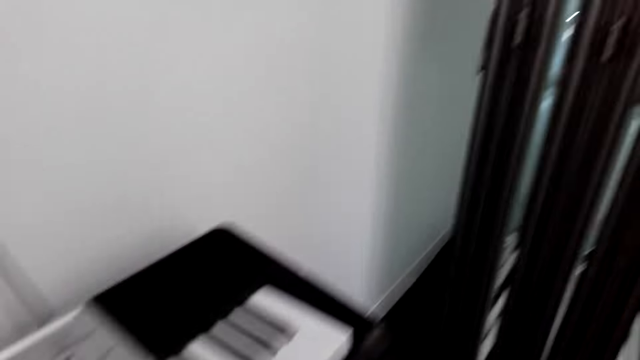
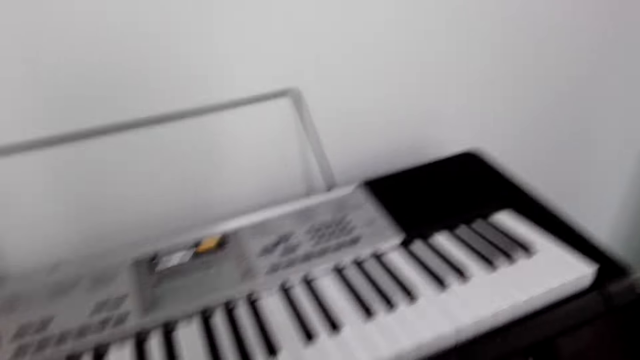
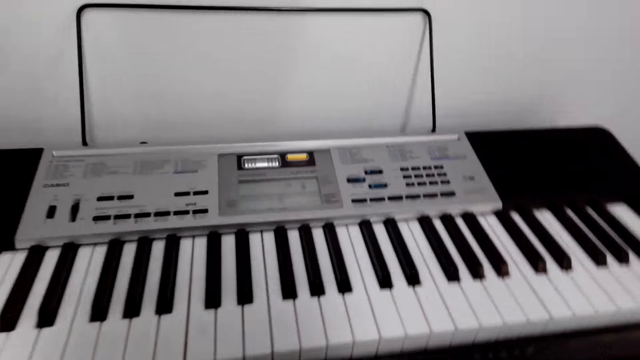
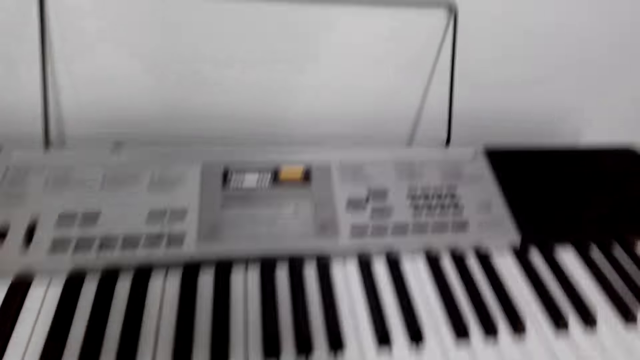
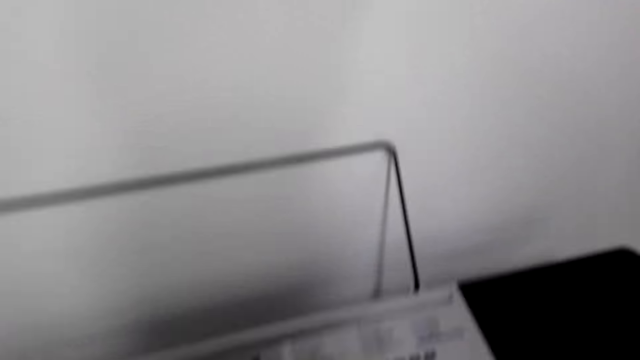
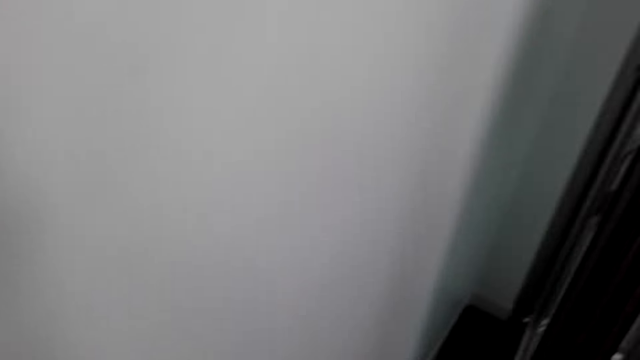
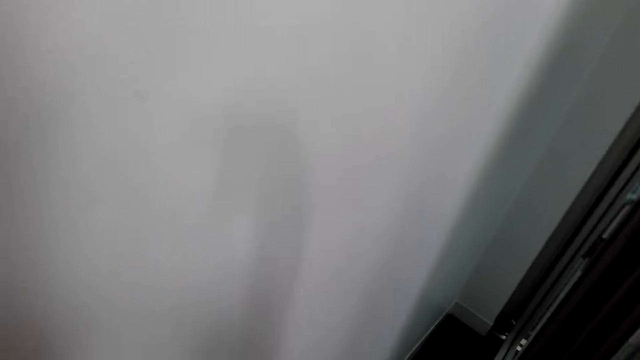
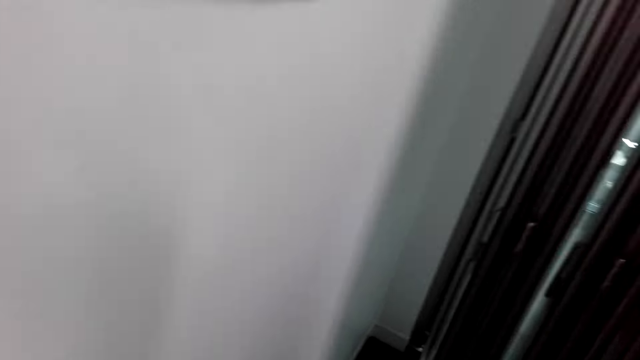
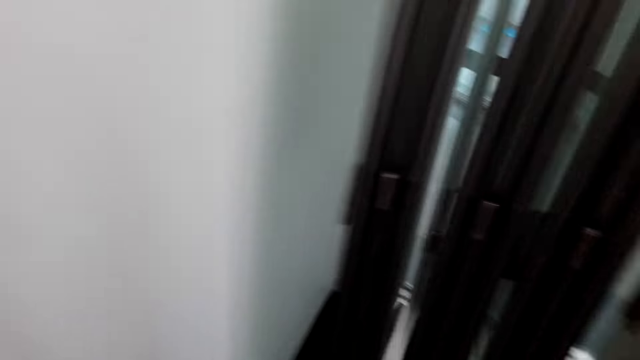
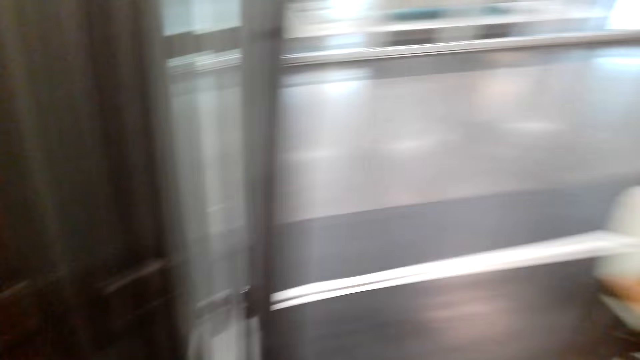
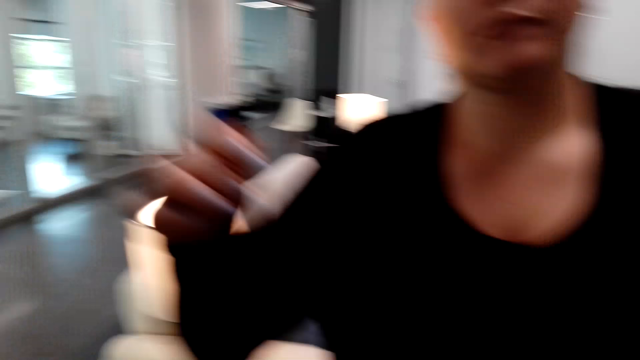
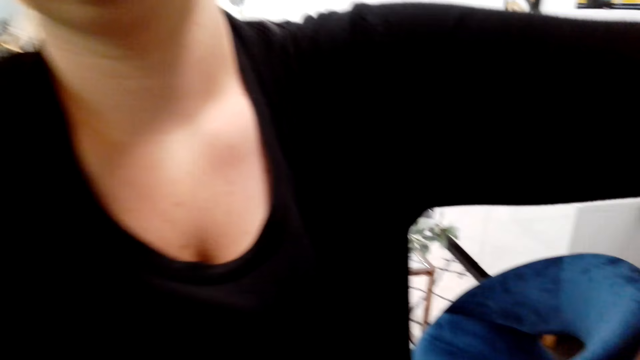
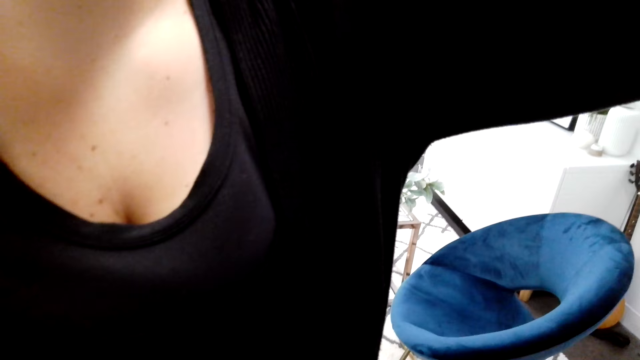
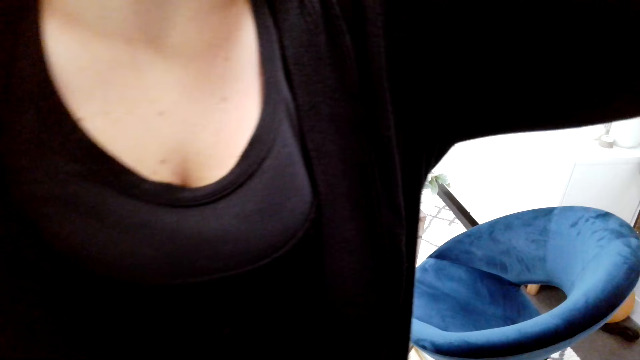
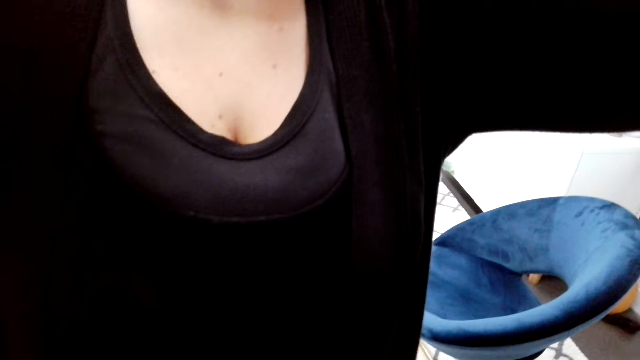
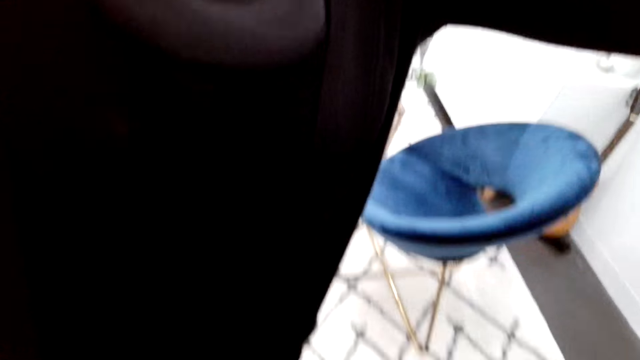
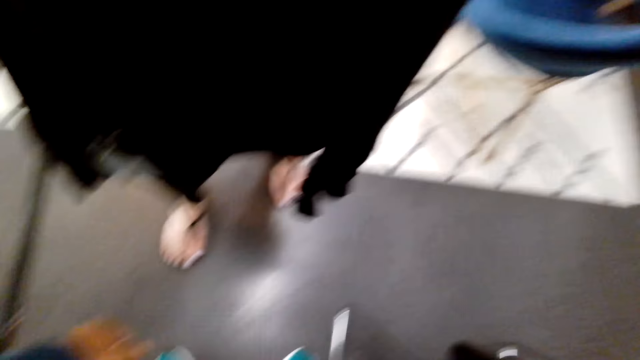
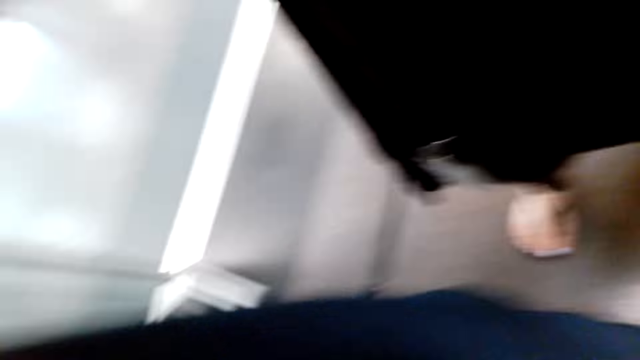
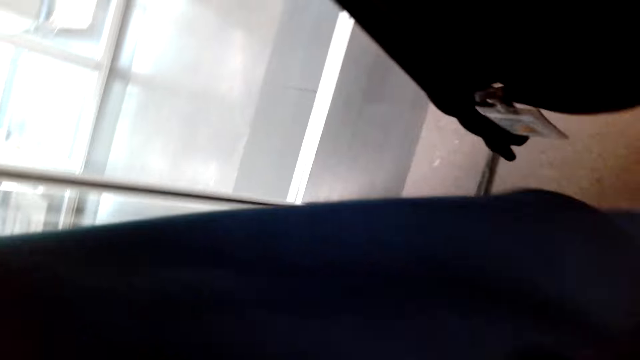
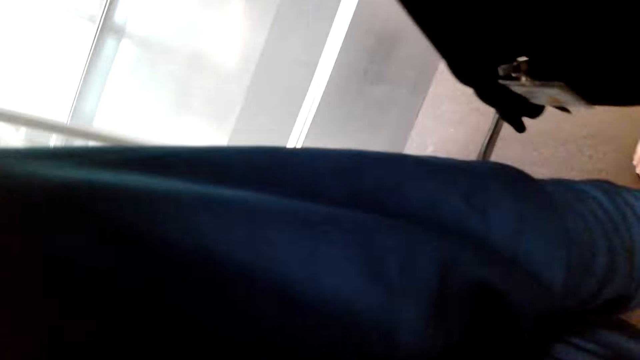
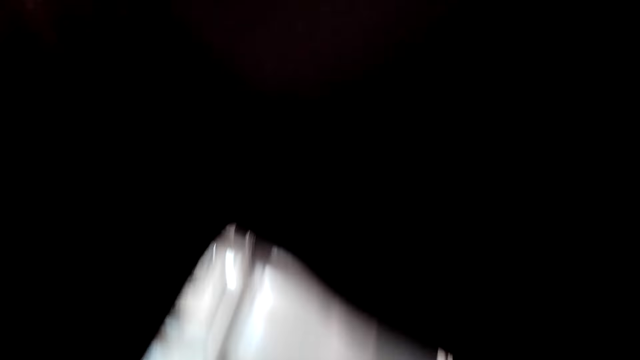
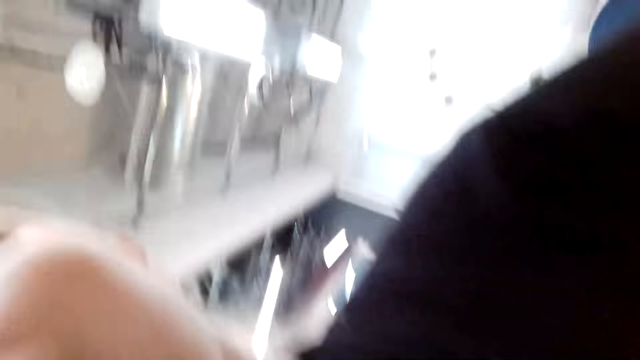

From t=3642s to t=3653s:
The camera wearer stands on his feet behind the piano keyboard. A person stands next to the camera wearer. The person removes the camera from the camera wearer. The person touches the camera wearer's head.
